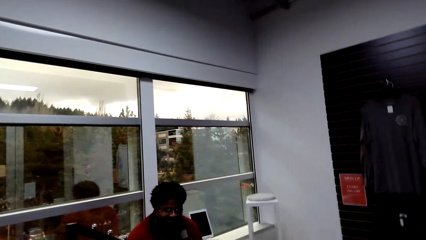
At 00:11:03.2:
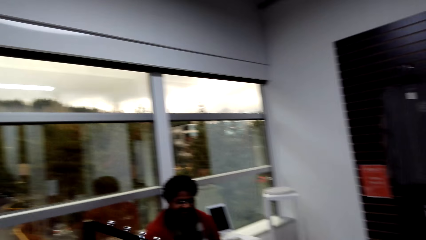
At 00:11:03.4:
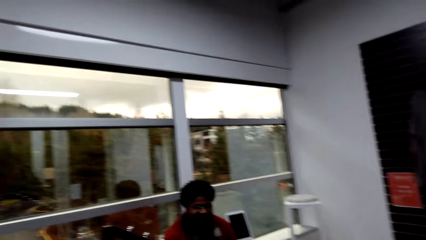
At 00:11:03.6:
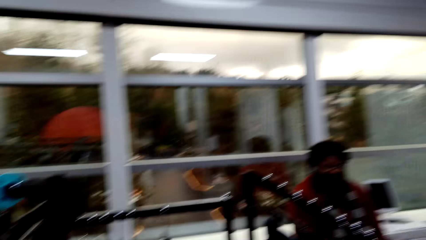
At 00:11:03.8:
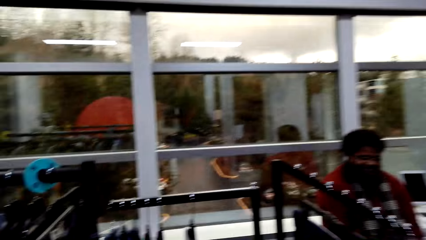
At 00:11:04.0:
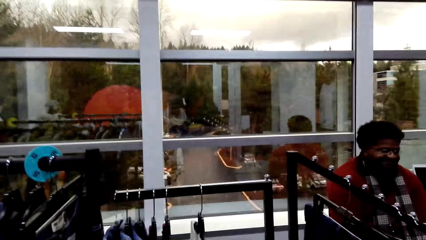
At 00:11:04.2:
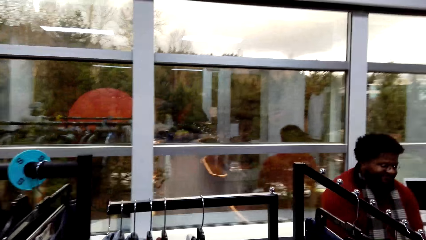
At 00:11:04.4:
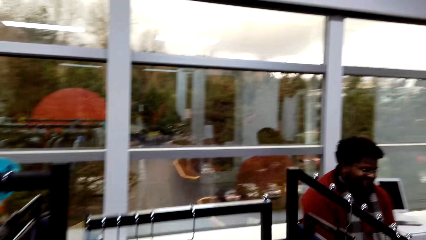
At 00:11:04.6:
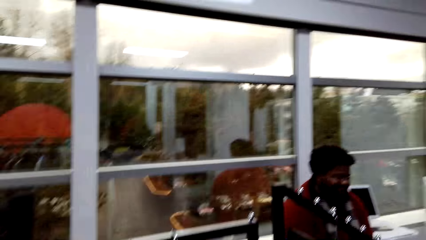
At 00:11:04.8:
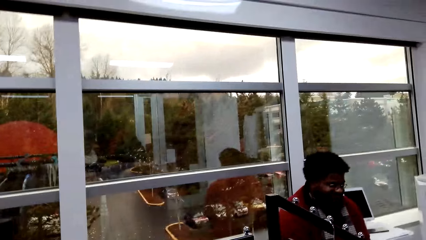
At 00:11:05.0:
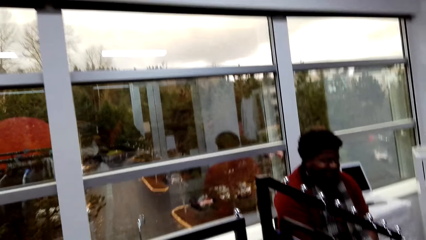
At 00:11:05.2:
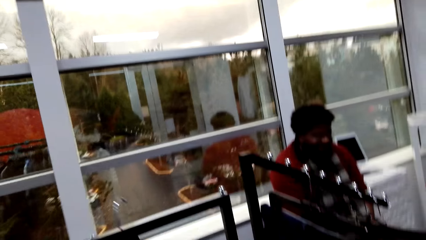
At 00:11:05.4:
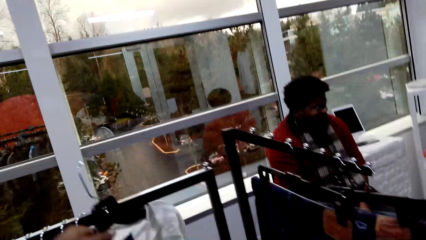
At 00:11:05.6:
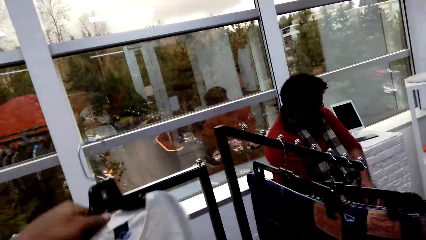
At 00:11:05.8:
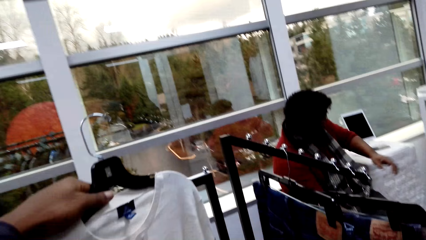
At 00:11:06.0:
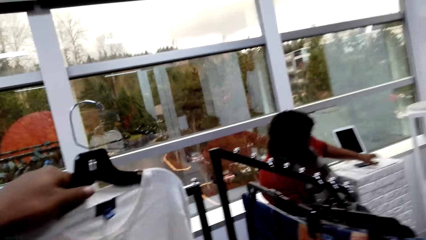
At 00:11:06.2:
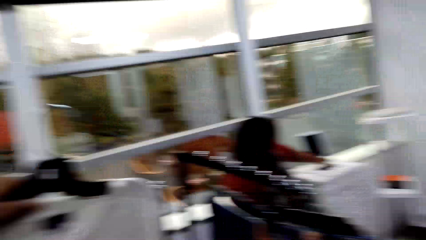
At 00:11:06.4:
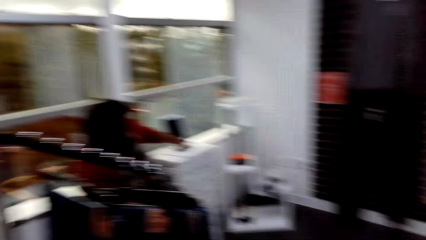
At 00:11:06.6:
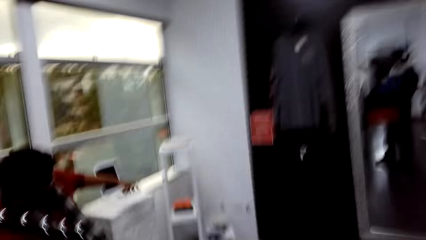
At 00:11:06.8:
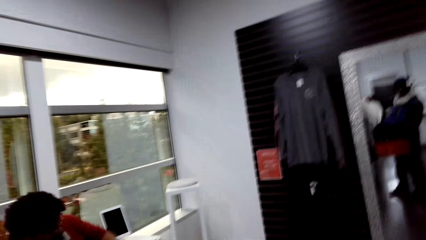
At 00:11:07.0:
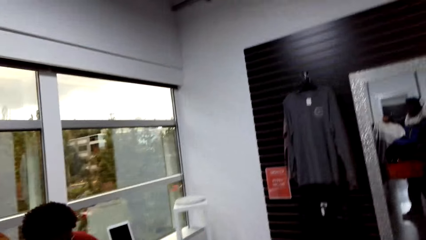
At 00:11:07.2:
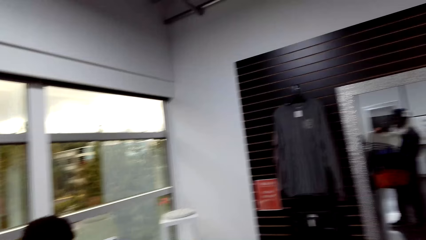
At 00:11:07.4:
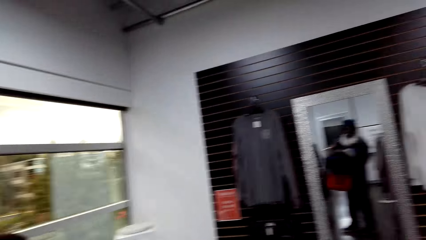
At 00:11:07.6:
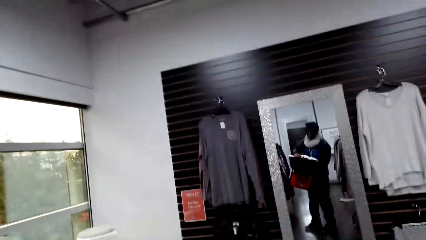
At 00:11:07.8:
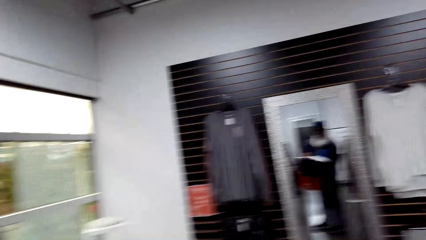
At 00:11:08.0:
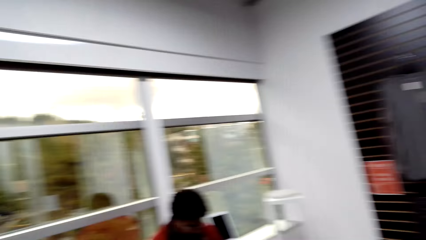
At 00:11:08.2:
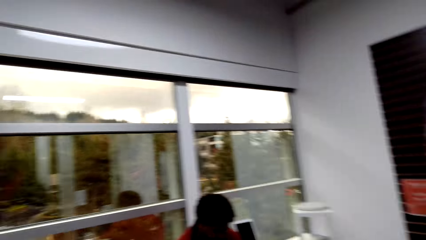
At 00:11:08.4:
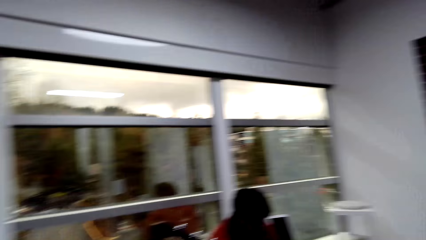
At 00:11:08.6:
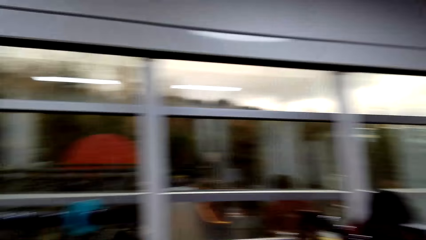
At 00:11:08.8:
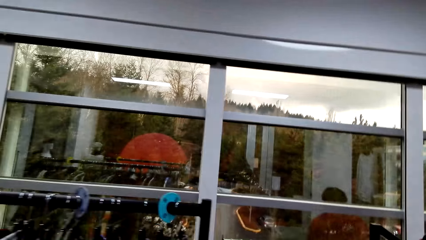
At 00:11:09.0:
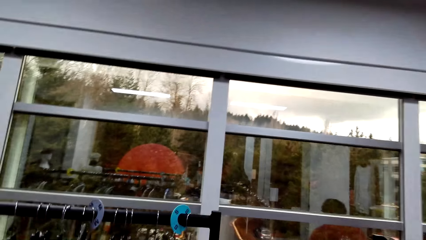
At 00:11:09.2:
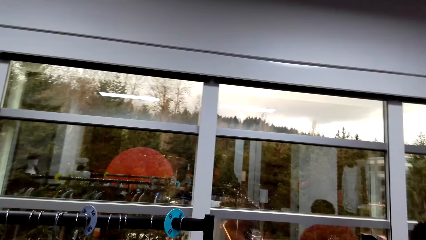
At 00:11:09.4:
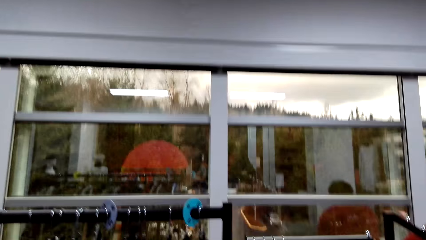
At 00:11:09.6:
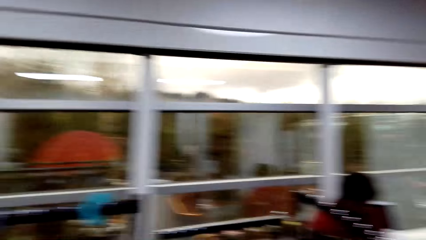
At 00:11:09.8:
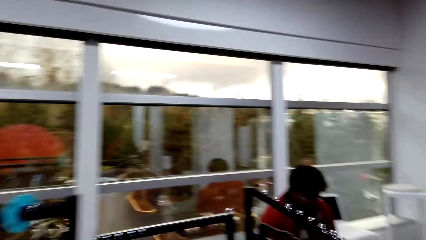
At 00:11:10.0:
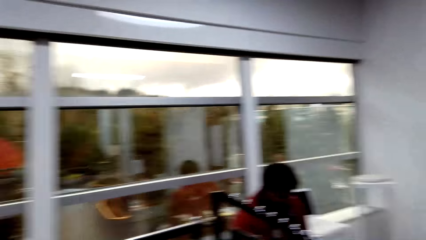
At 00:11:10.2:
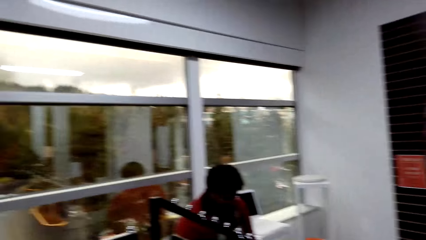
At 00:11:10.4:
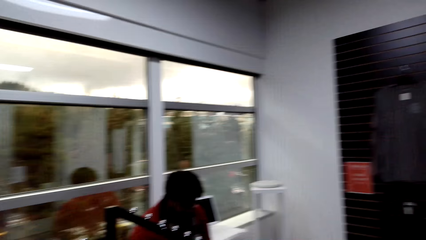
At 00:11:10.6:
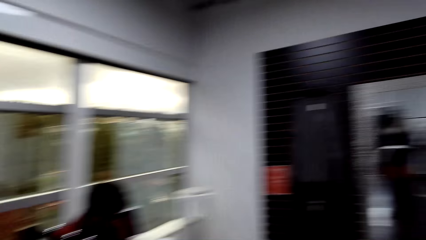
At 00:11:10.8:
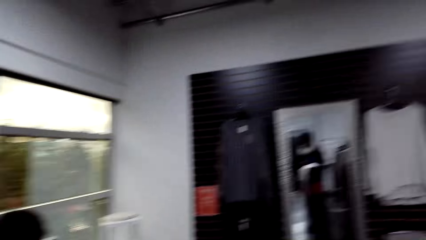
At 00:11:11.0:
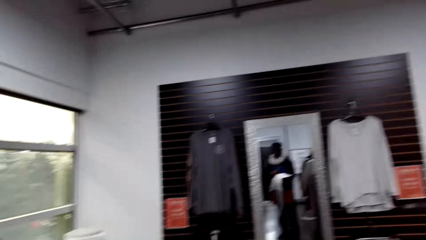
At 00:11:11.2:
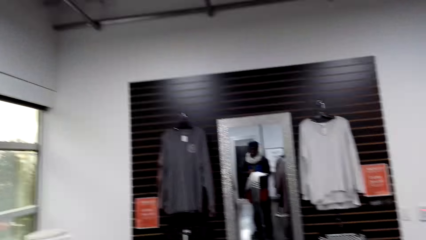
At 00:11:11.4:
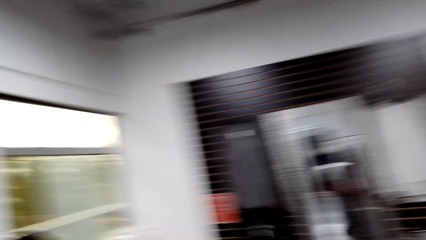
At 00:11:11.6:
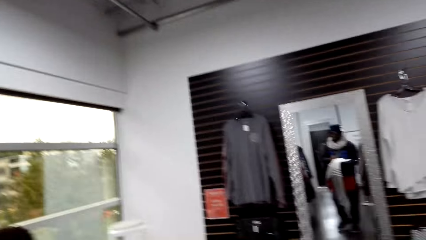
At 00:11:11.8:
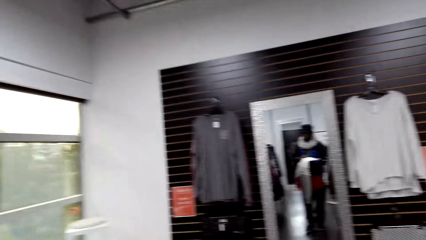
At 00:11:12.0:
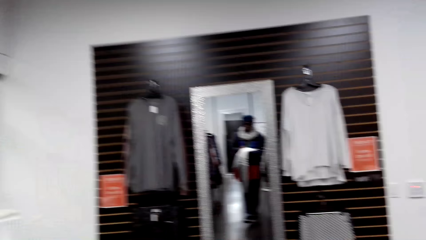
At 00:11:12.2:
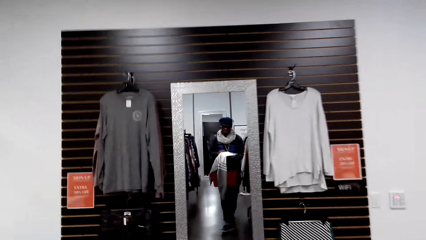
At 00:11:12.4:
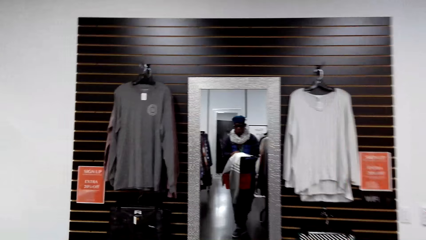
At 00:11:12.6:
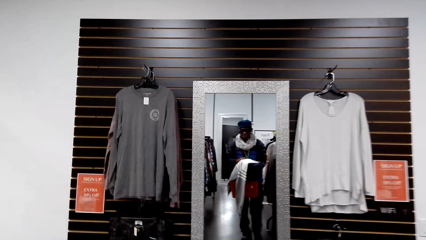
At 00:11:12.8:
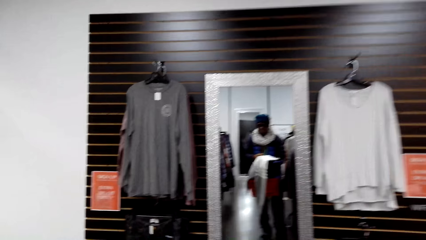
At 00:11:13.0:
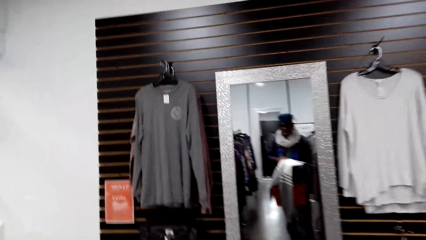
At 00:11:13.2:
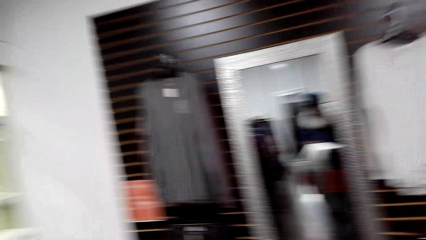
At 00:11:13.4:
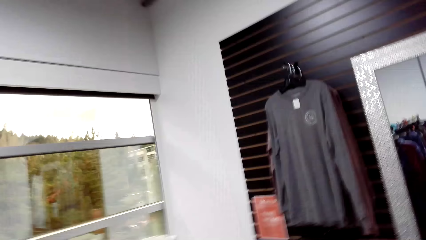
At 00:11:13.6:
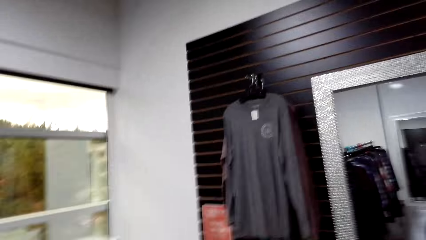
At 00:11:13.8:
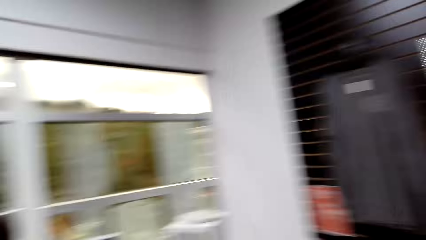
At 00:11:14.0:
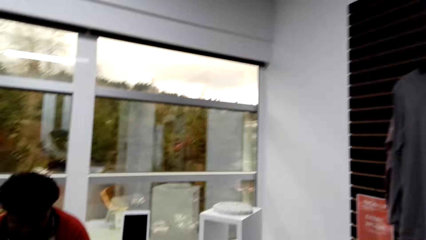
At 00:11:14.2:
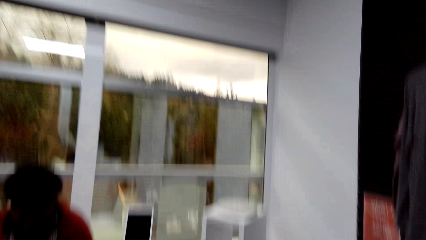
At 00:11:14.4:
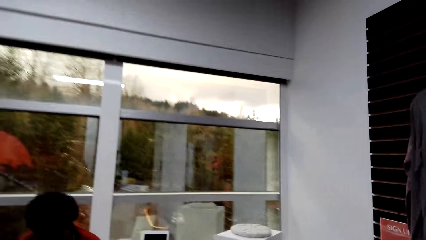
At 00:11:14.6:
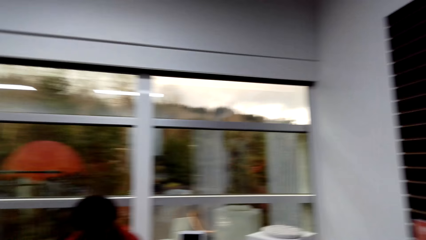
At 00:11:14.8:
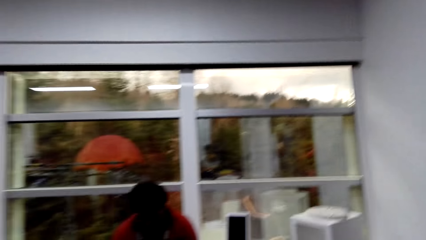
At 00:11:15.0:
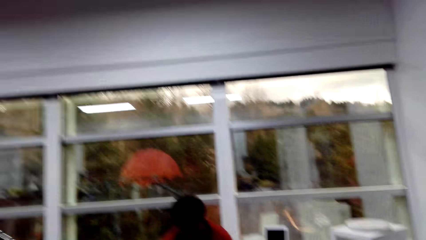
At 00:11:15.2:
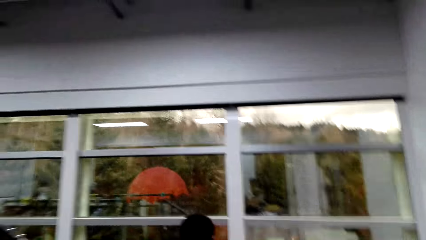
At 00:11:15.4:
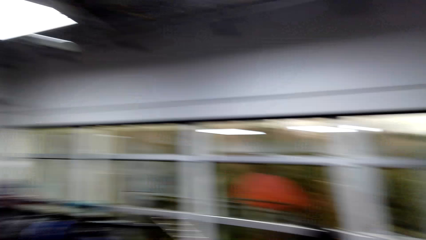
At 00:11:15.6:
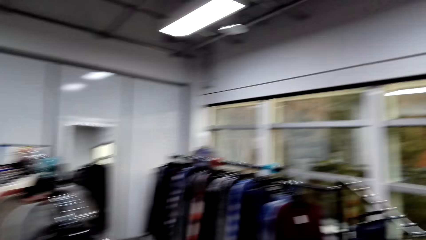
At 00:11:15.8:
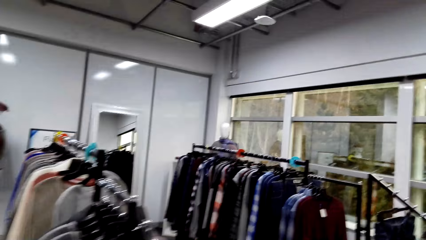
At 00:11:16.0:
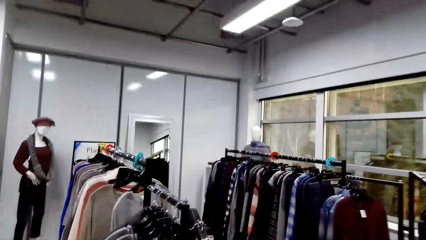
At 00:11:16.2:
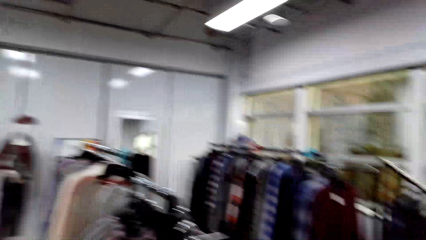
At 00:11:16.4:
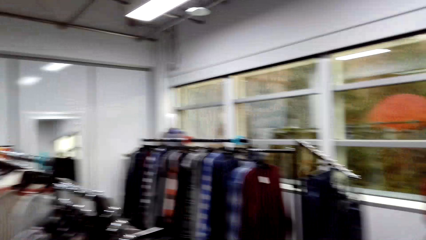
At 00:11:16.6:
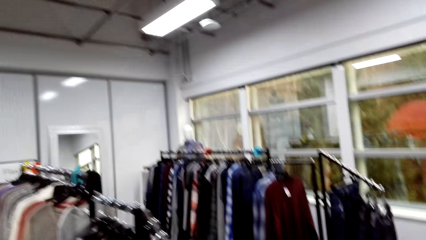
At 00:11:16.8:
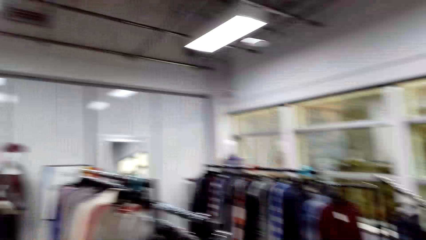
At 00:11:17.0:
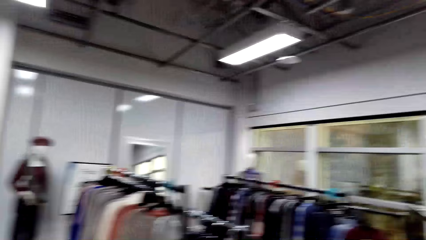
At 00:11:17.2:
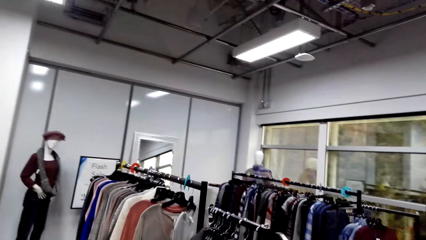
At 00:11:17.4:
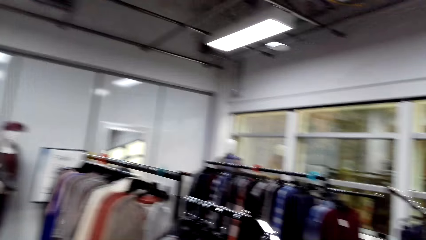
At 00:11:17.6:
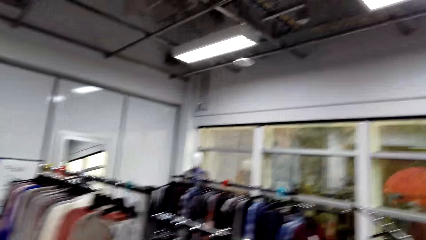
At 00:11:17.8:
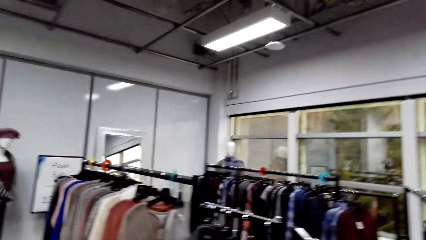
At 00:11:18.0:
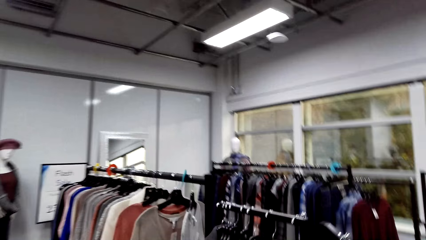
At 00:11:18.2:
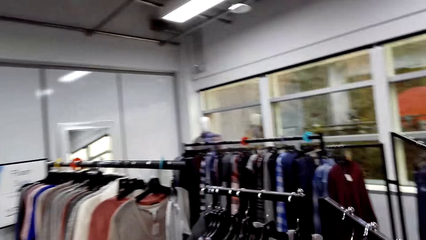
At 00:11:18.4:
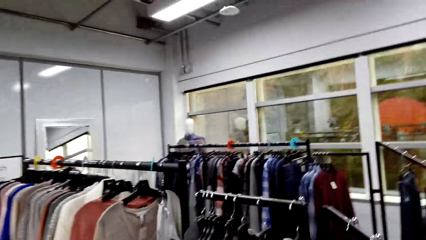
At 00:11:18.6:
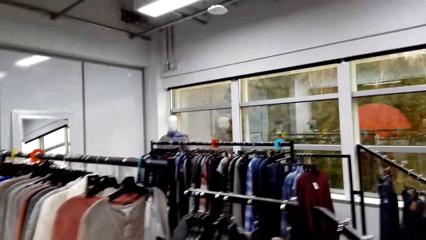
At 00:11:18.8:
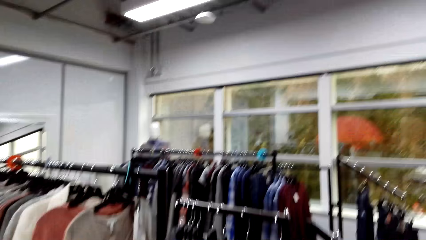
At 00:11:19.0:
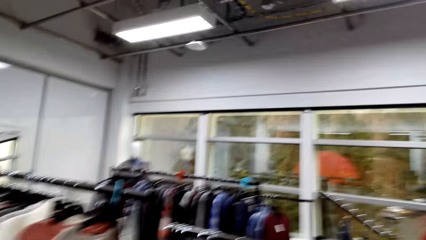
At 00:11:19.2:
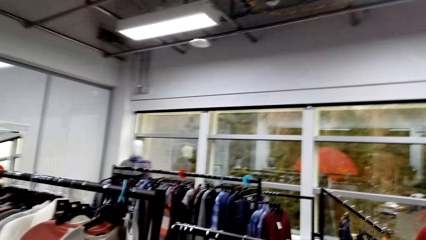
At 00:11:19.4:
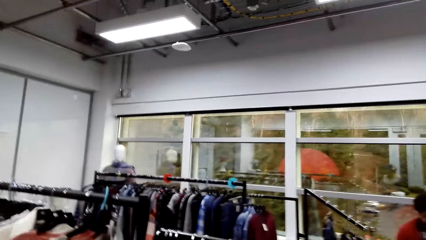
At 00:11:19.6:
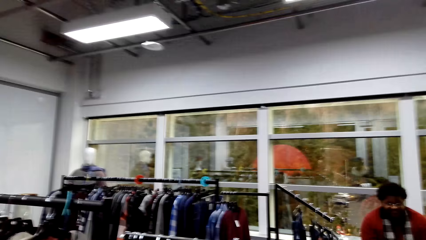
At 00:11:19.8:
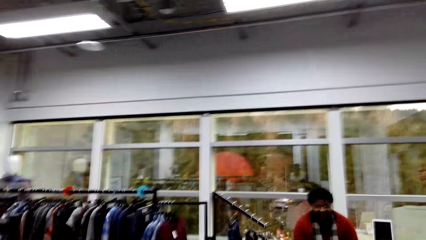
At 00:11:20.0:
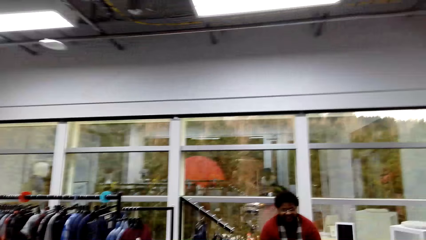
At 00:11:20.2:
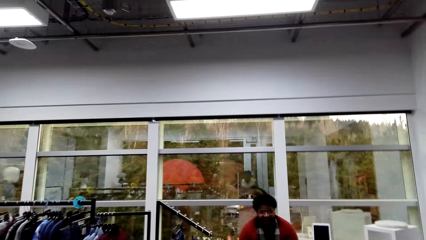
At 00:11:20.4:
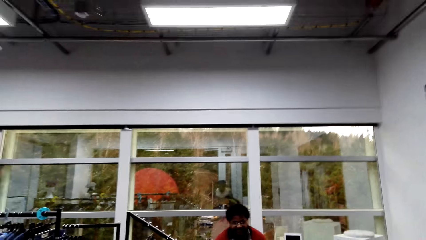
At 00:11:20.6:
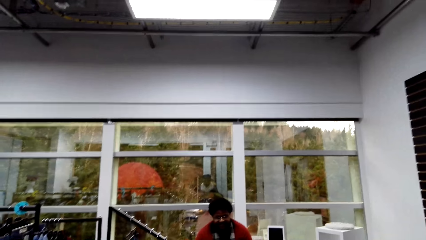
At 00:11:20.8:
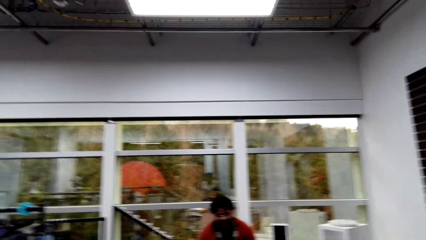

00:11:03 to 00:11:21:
The camera wearer looks at the cloths while looking at the mirror. A person walks in the room.
